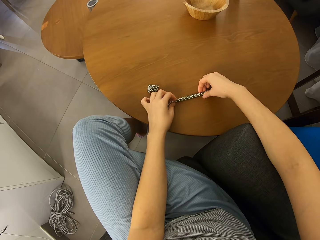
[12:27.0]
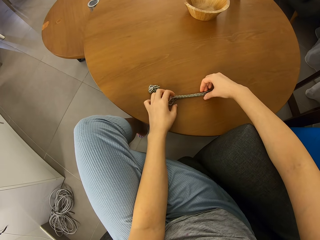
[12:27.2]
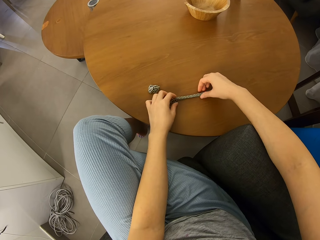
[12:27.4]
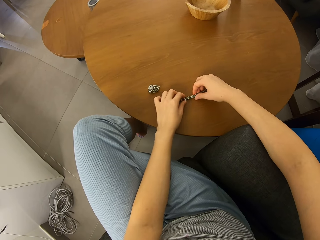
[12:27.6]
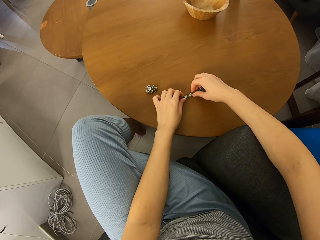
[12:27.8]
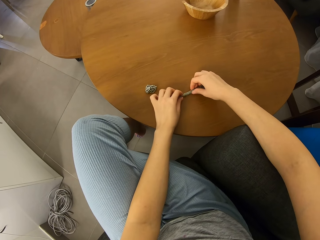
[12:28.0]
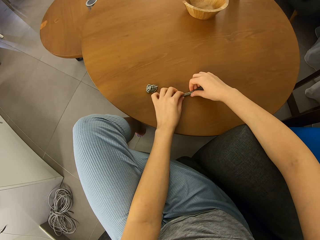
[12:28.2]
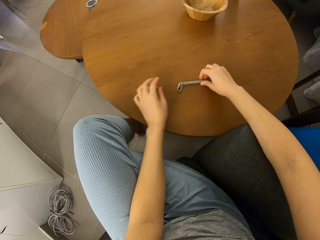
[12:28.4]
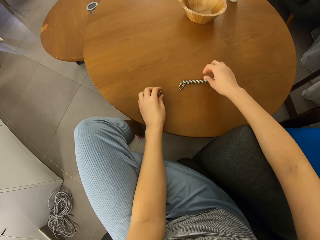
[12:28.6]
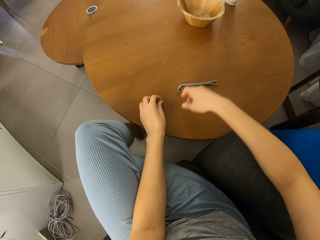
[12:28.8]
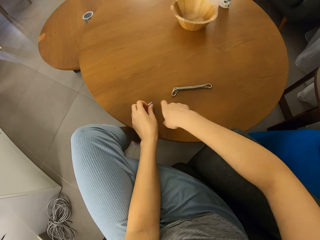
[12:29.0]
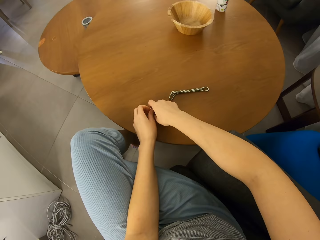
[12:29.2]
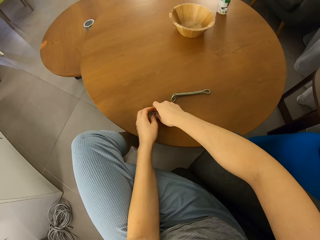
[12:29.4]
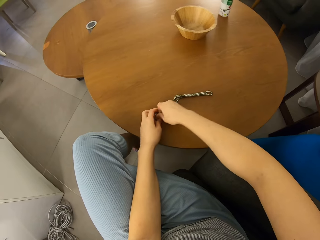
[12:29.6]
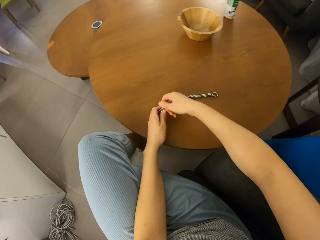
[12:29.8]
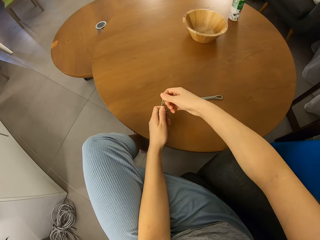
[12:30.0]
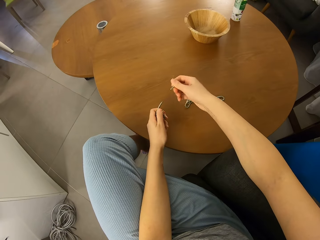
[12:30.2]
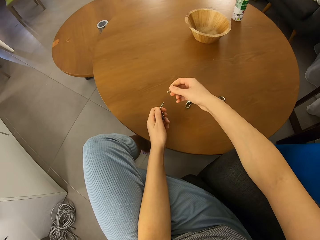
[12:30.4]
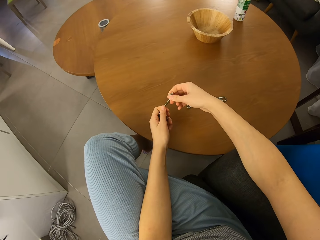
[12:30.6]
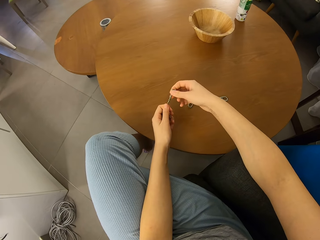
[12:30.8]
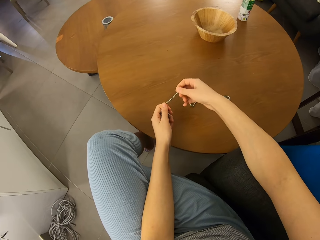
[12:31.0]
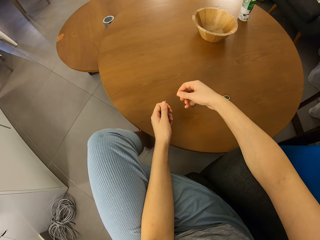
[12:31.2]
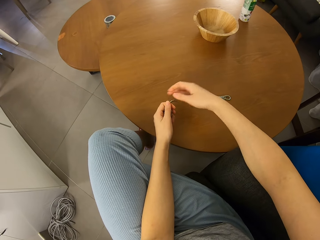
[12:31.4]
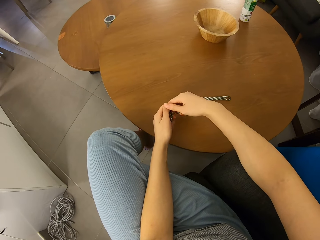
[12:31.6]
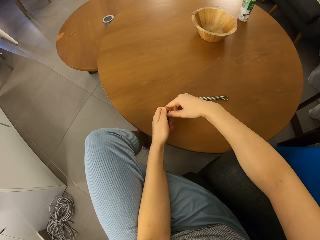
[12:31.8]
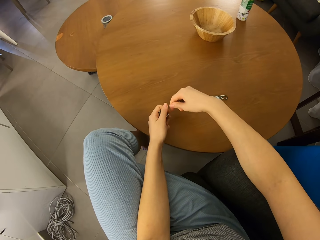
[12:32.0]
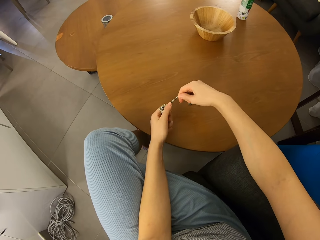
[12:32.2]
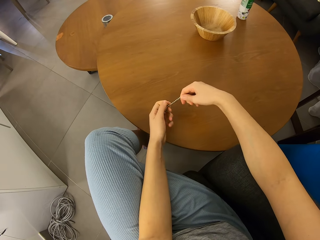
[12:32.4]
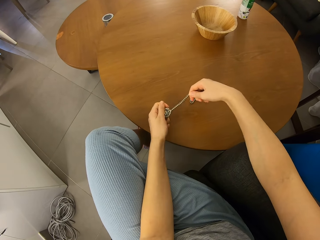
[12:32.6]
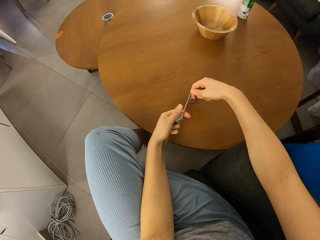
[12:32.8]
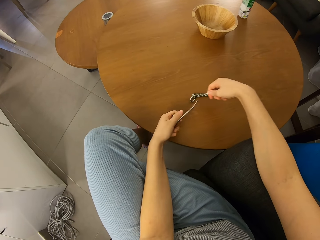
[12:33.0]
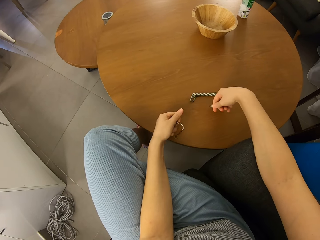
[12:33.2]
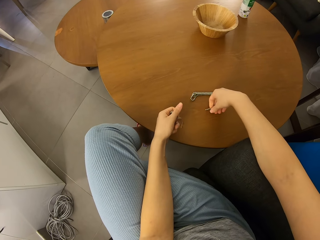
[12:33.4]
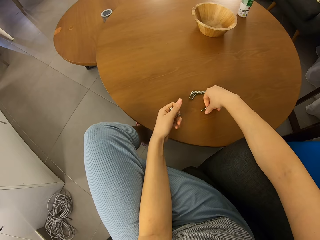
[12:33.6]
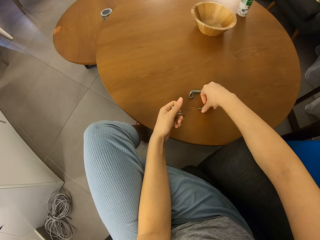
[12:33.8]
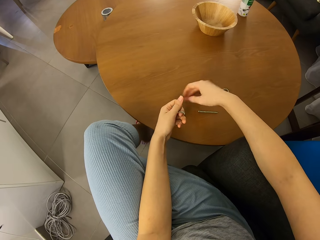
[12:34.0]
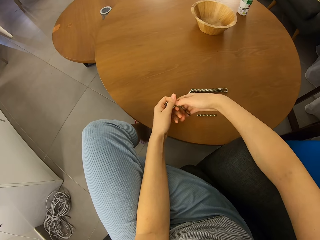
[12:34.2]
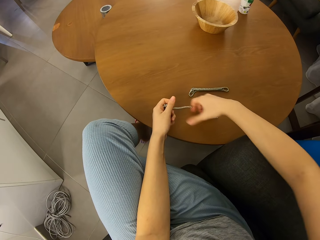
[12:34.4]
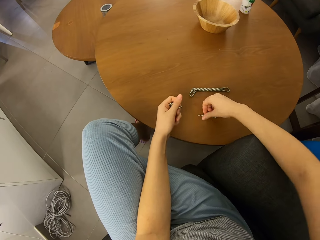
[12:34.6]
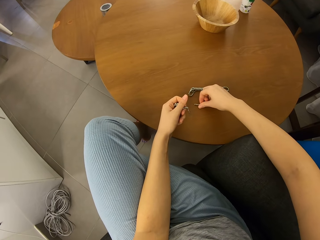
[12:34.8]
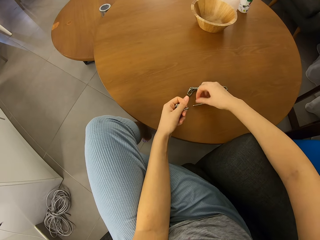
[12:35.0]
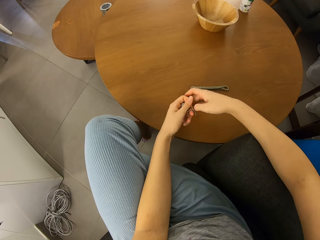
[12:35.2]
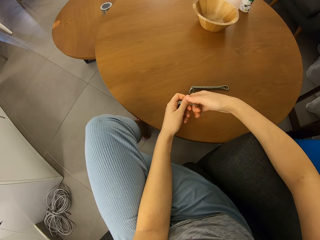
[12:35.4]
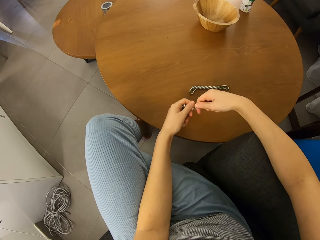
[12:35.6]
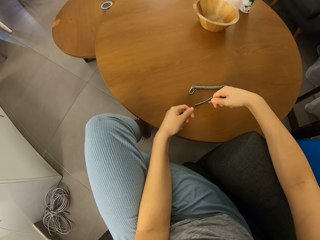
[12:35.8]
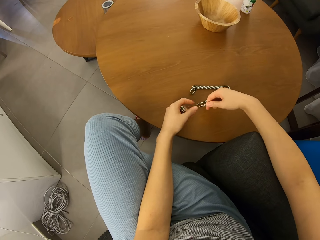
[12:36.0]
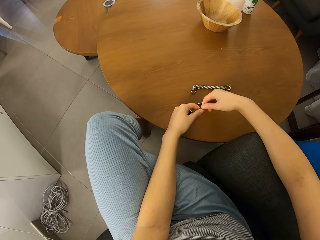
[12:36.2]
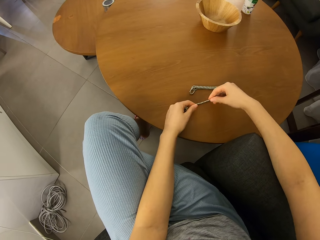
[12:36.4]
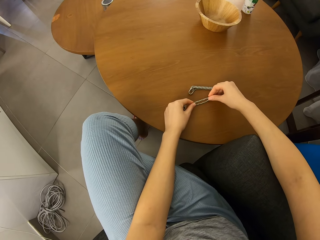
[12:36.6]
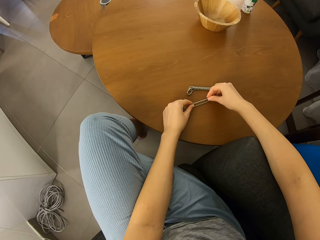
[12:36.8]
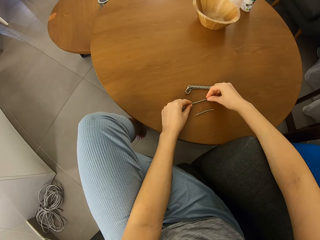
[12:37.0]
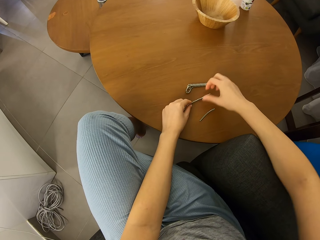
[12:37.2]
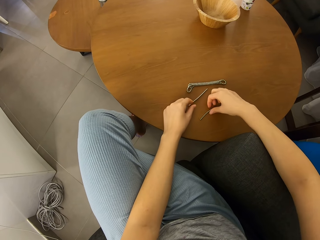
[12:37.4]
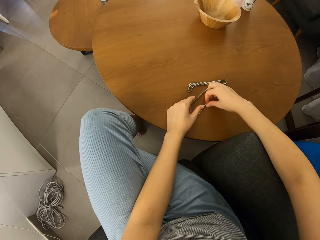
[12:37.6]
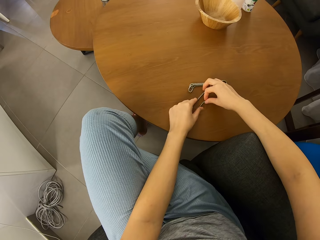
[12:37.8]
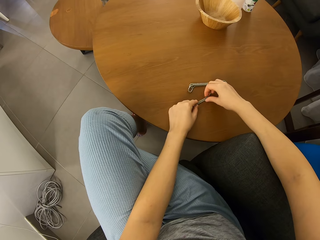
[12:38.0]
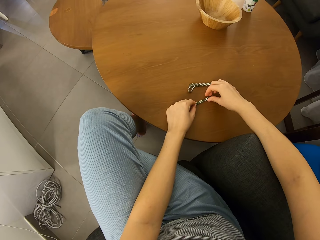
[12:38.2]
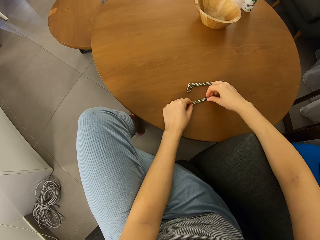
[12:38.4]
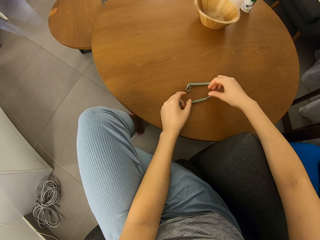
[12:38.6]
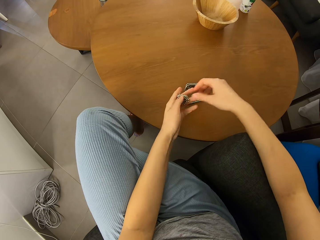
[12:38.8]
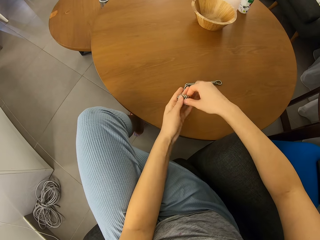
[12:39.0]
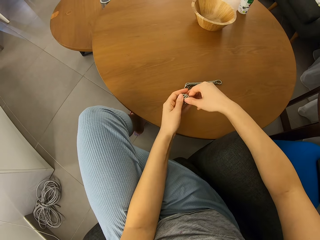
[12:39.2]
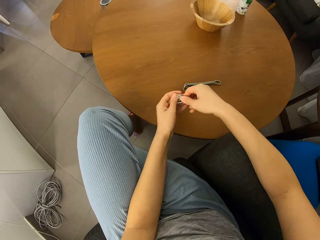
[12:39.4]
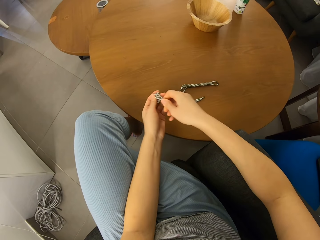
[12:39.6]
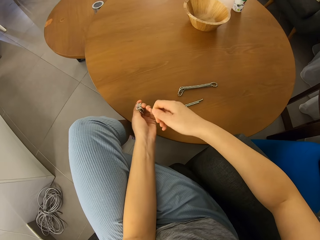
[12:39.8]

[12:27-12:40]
The camera wearer moves neodymium magnet spheres on a table. They pick the neodymium magnet spheres with their hands, cut a piece of the neodymium magnet spheres, and join pieces of the neodymium magnet spheres. They separate the magnetic beads. They cut a piece of the neodymium magnet spheres, put a piece of the neodymium magnet spheres on the table, hold the neodymium magnet spheres with their hands, and move a piece of the neodymium magnet spheres on the table. They cut a piece of the neodymium magnet spheres, put a piece of the neodymium magnet spheres with their hands, move a piece of the neodymium magnet spheres on the table, and join pieces of the neodymium magnet spheres.

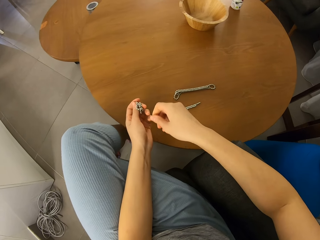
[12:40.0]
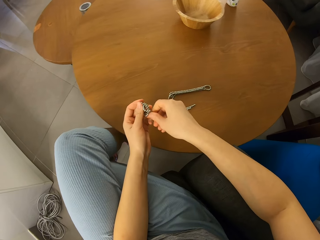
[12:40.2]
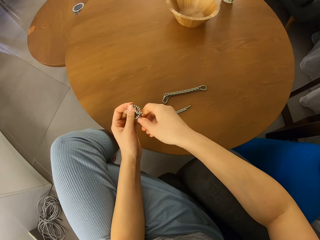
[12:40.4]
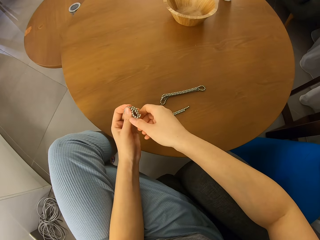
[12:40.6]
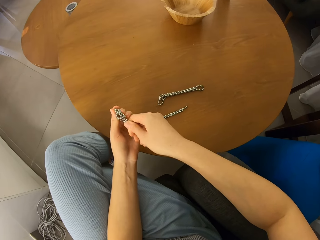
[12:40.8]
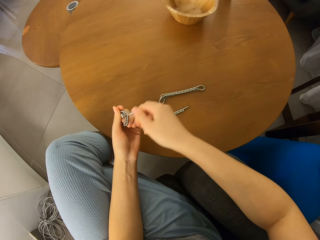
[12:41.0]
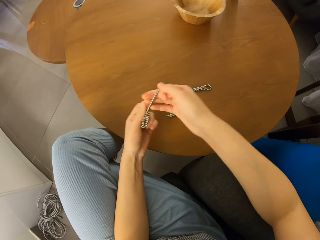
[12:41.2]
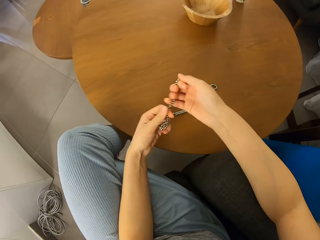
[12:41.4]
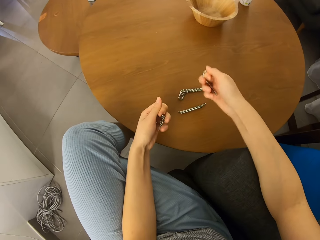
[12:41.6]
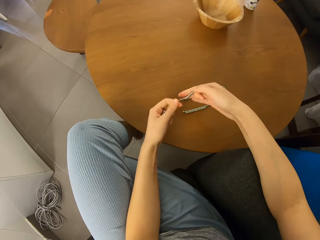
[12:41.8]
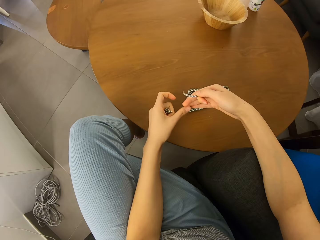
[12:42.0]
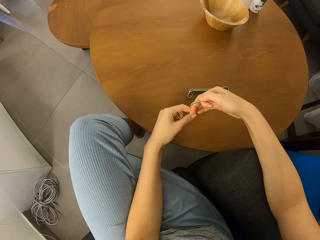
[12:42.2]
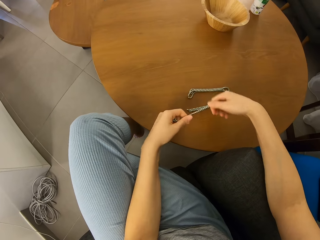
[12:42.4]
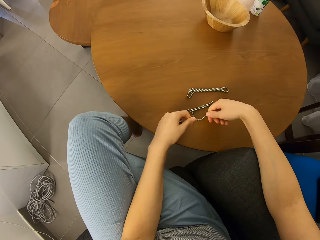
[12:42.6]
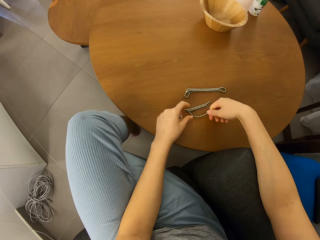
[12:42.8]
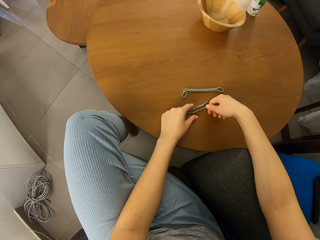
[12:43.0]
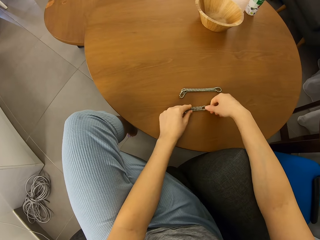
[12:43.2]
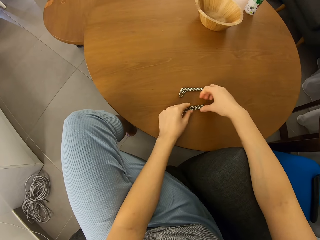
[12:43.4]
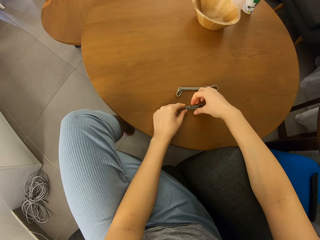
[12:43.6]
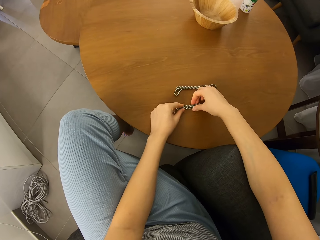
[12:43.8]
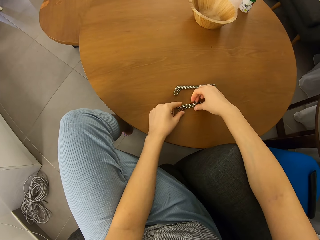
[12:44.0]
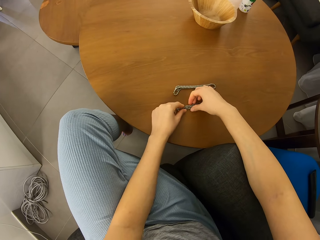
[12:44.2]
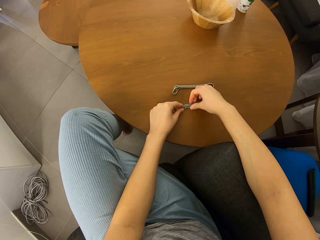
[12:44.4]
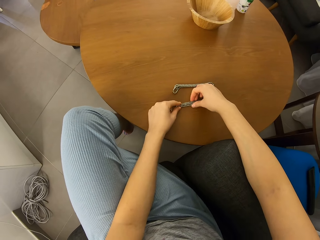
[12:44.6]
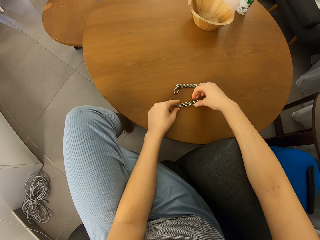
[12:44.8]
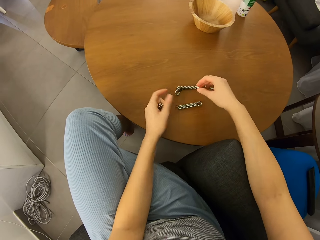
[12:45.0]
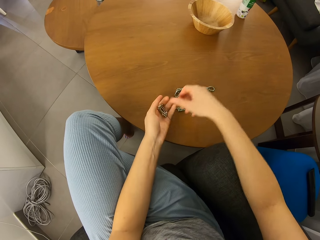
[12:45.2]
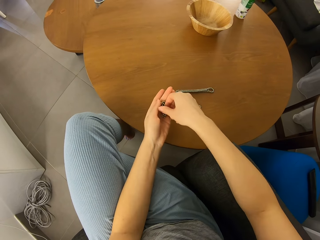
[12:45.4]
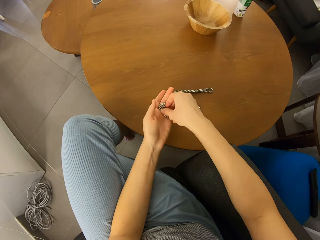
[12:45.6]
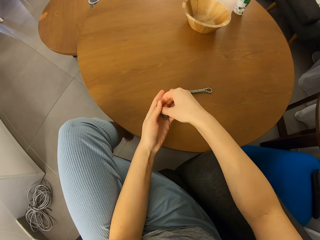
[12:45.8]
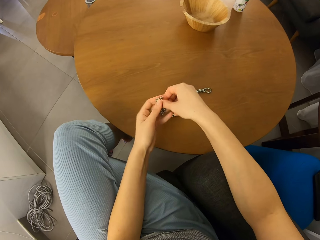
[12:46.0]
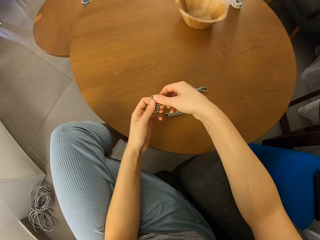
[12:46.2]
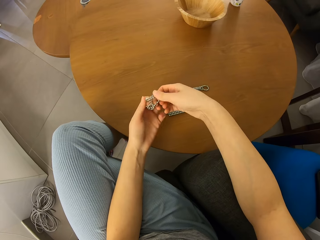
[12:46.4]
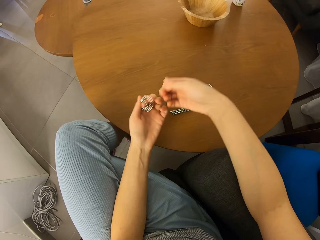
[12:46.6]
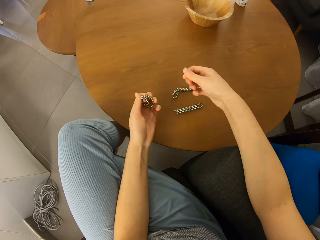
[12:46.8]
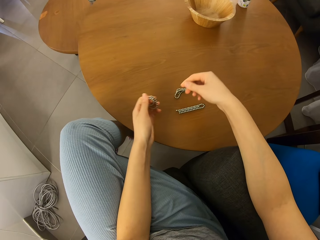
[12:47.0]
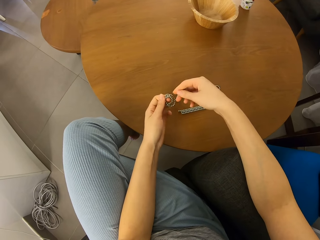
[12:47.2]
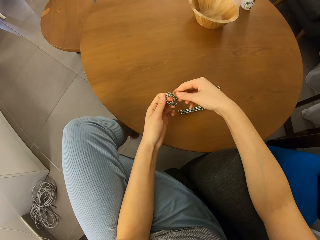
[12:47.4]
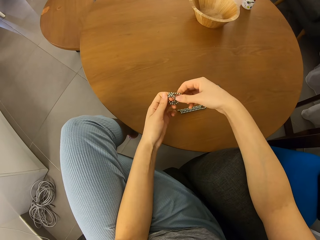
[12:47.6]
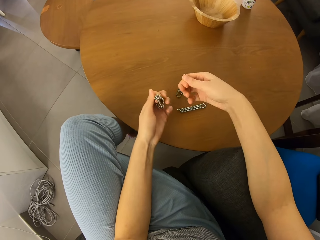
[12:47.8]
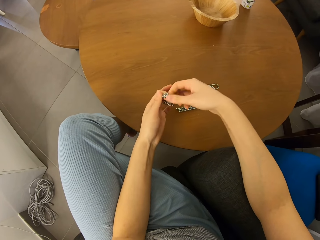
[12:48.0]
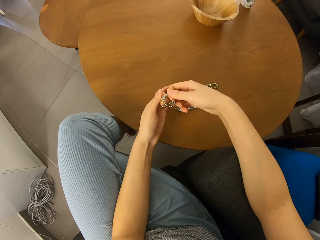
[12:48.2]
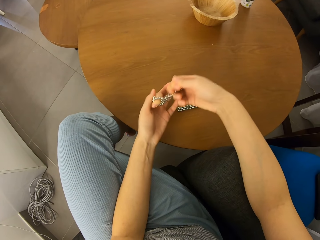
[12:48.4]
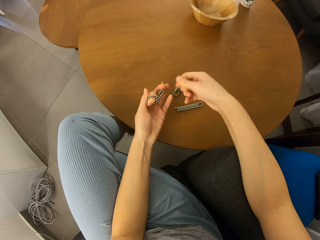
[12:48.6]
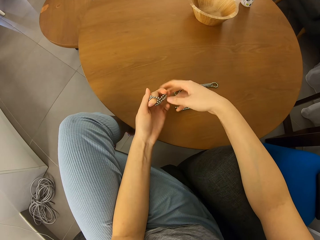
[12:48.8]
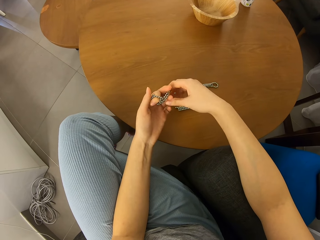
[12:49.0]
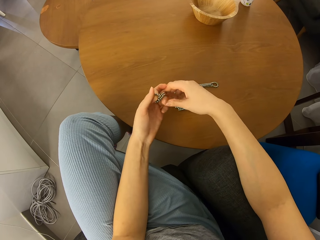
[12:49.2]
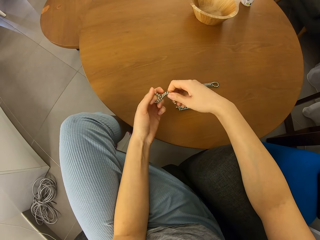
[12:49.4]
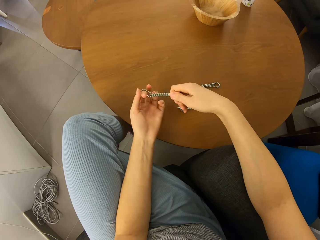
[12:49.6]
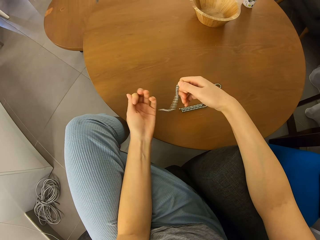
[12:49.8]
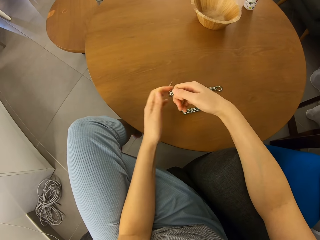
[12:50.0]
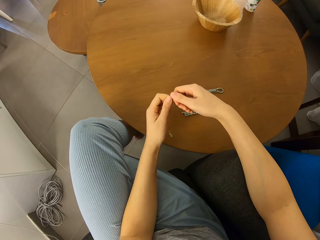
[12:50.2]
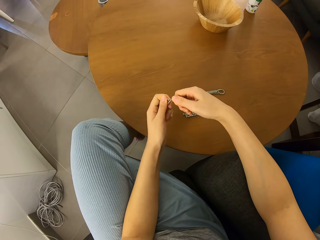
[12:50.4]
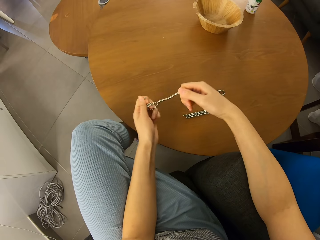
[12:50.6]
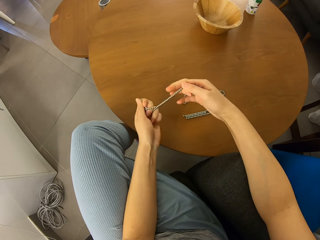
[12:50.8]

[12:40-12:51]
The camera wearer joins the beads together on the table. They cut a piece of neodymium magnet spheres. They unfold pieces of the neodymium magnet spheres. They separate the magnetic beads.
